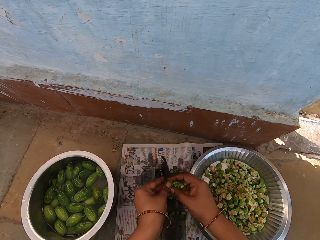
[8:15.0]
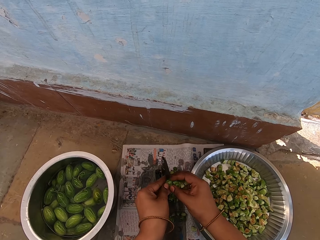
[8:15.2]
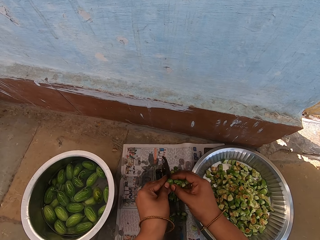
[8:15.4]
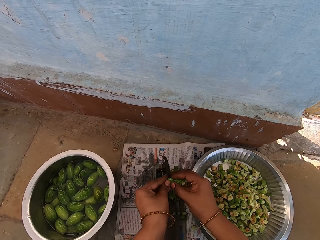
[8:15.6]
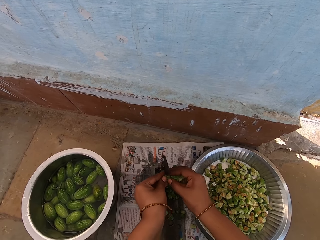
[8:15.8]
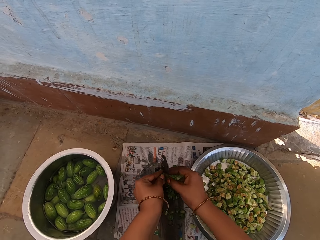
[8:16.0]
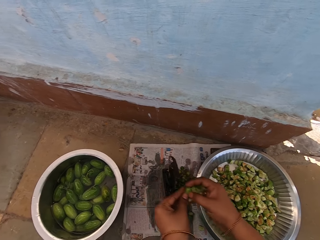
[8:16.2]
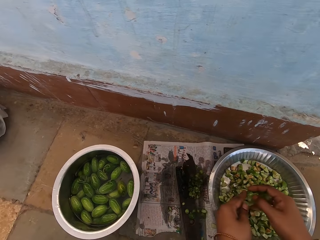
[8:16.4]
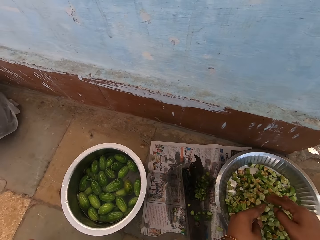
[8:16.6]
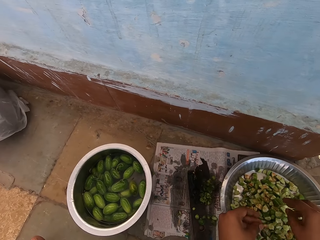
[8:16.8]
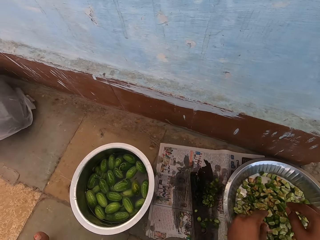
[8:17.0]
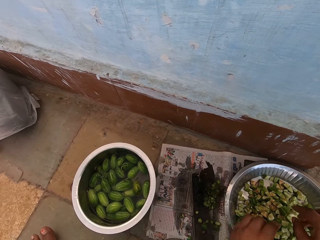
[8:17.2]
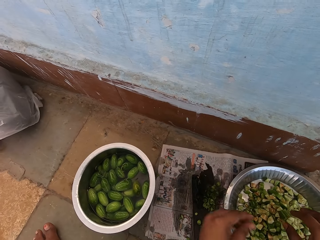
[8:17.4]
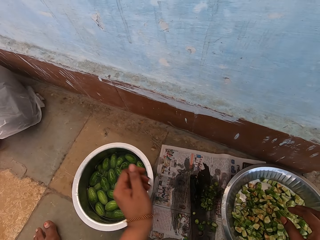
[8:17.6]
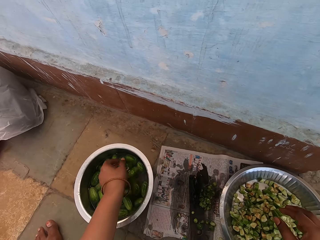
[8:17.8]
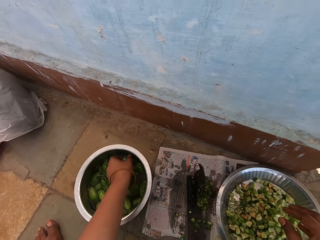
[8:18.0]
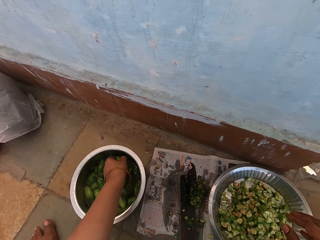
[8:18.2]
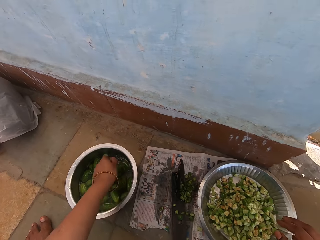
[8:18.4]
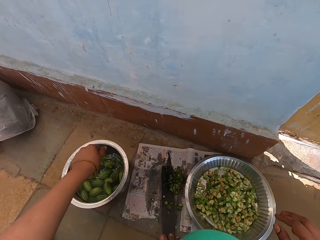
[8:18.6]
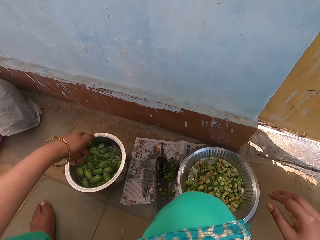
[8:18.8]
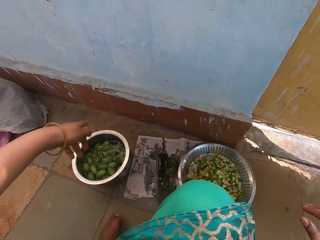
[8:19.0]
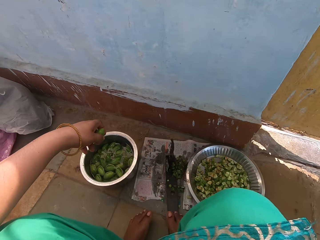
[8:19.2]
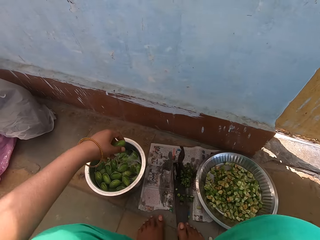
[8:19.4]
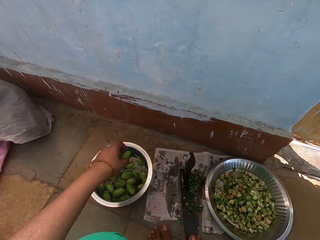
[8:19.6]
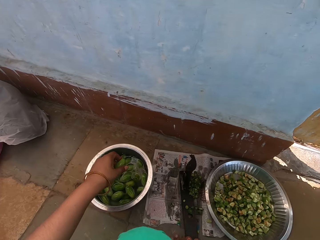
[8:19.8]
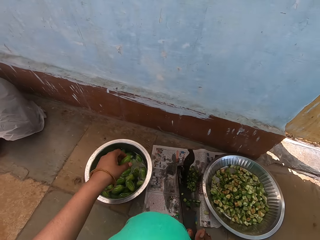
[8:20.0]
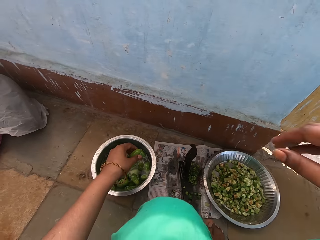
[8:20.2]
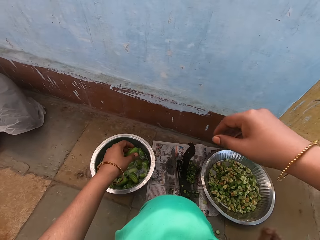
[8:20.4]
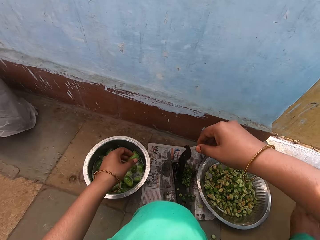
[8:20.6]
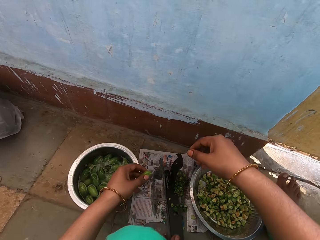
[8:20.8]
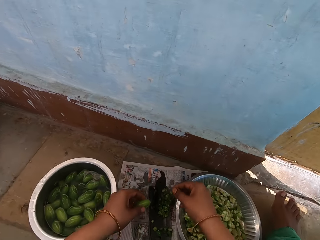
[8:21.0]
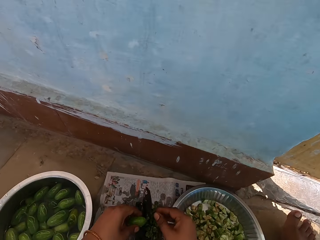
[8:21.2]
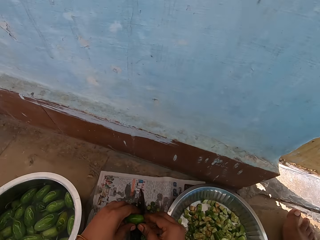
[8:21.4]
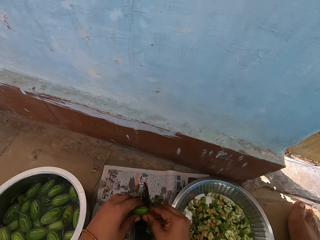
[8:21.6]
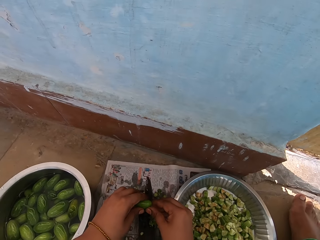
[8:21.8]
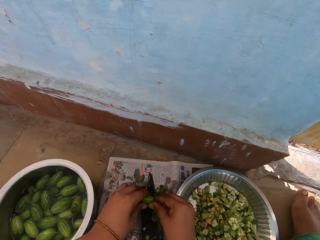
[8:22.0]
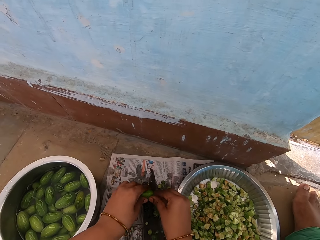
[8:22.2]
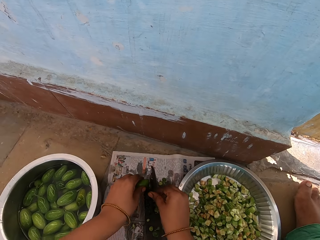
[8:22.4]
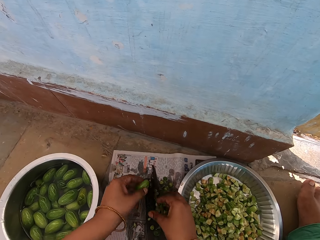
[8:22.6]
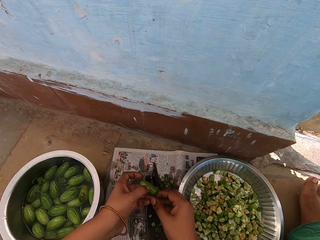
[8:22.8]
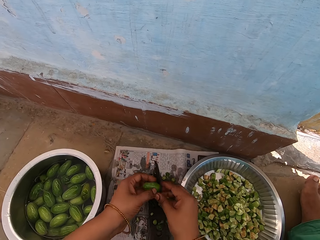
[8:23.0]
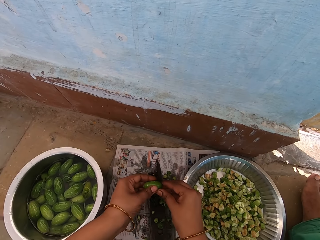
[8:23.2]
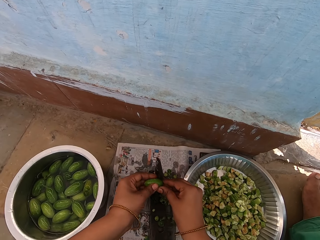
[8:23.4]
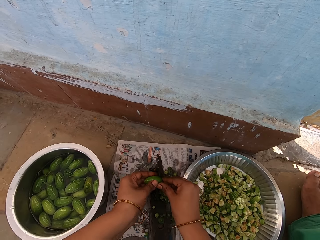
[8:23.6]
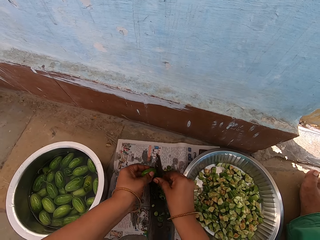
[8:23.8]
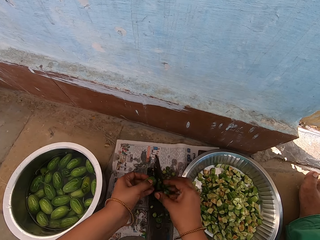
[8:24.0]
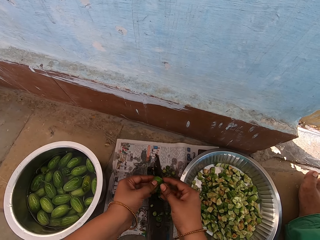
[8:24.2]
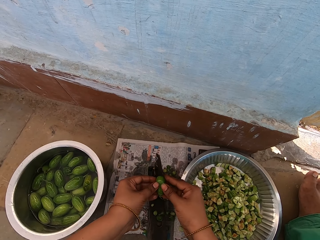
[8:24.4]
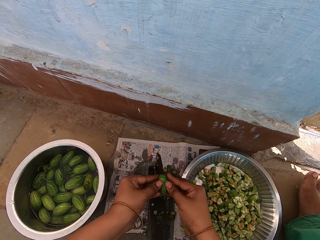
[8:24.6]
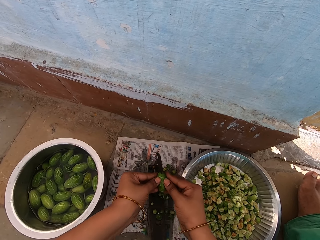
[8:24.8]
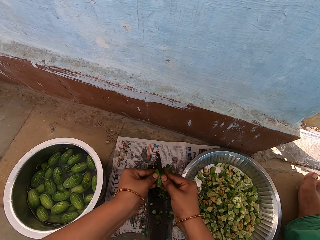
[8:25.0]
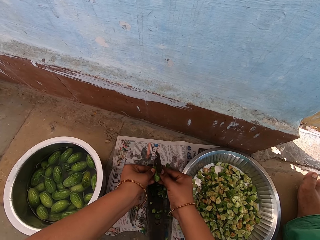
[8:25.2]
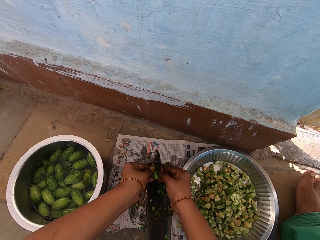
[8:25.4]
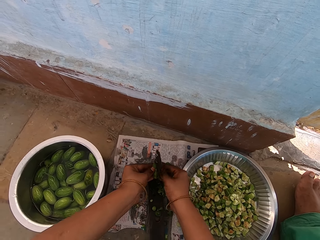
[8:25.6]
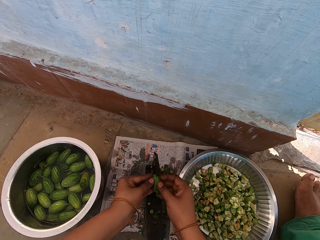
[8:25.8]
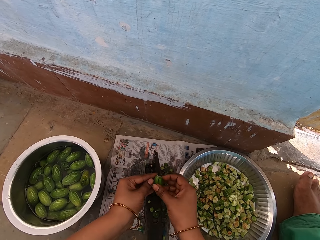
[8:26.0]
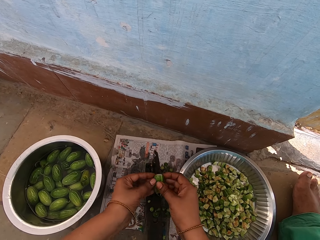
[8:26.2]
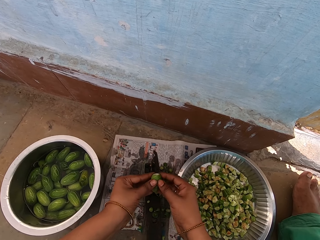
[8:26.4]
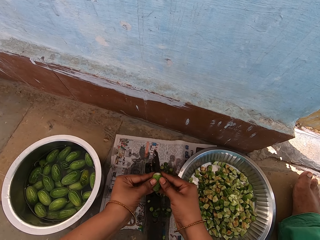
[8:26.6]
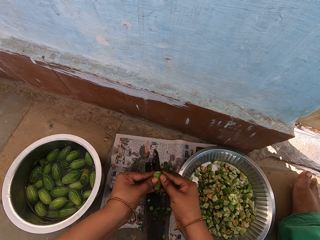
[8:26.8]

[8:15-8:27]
The camera wearer pours the squash pieces in the tray. They pick the vegetable from the cooking pot. They shake the vegetable. They pass the squash through the blade.

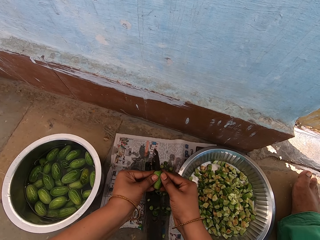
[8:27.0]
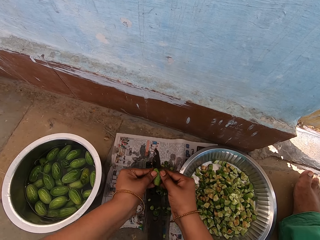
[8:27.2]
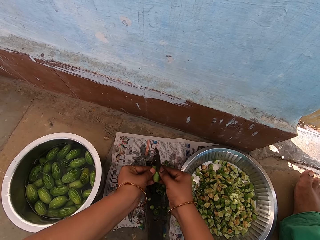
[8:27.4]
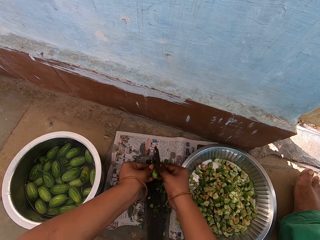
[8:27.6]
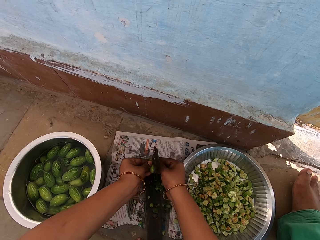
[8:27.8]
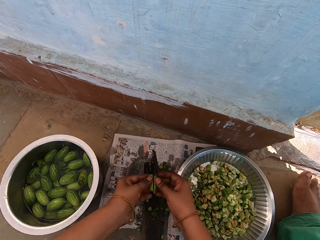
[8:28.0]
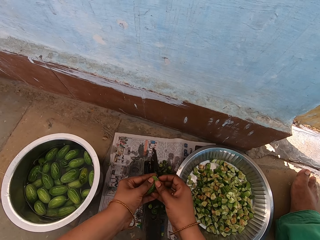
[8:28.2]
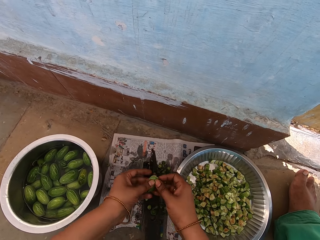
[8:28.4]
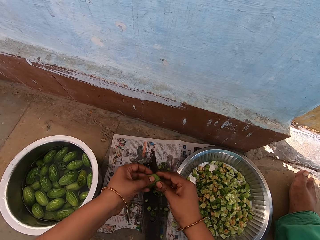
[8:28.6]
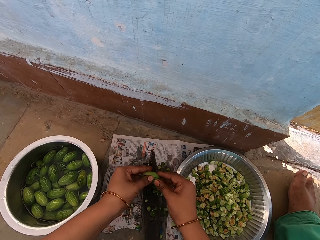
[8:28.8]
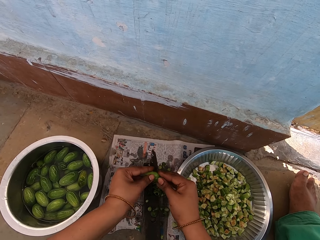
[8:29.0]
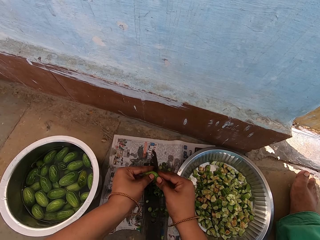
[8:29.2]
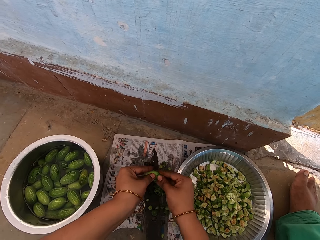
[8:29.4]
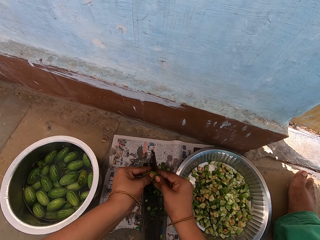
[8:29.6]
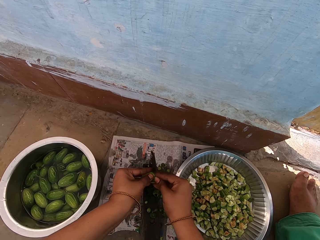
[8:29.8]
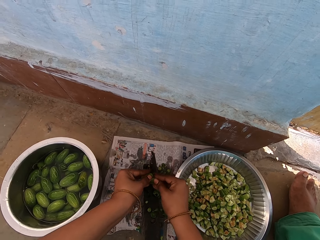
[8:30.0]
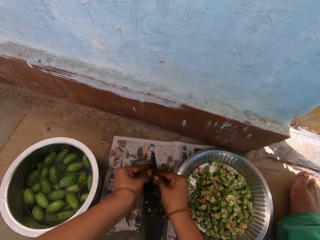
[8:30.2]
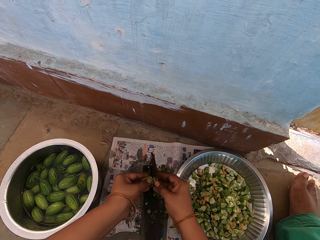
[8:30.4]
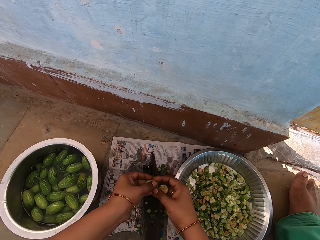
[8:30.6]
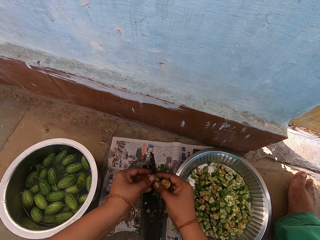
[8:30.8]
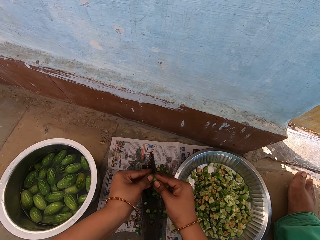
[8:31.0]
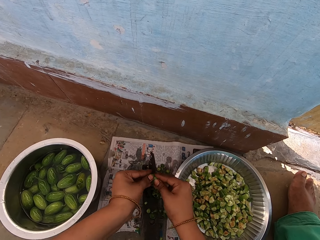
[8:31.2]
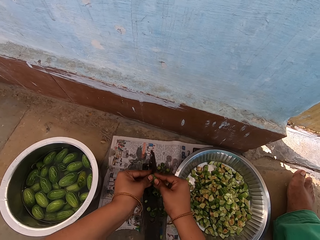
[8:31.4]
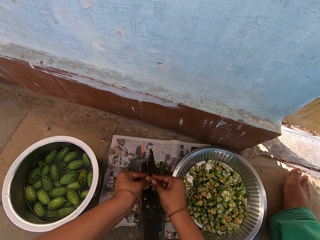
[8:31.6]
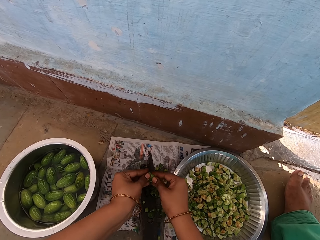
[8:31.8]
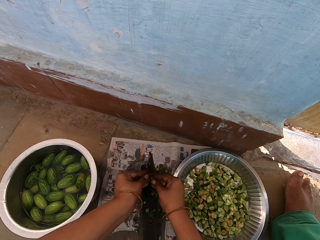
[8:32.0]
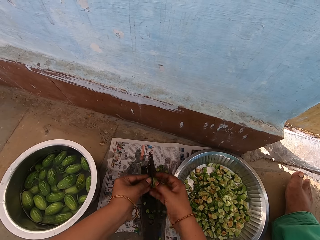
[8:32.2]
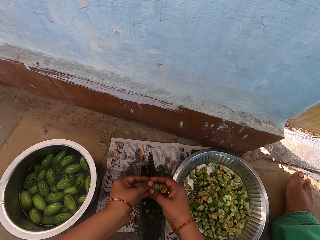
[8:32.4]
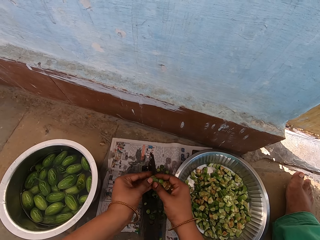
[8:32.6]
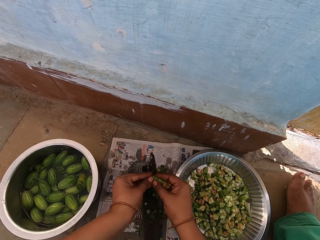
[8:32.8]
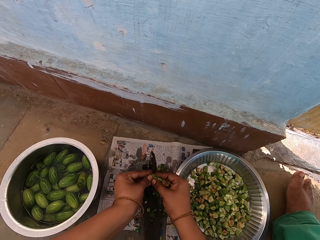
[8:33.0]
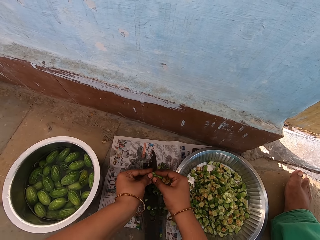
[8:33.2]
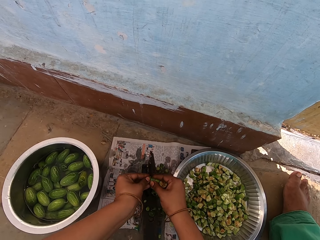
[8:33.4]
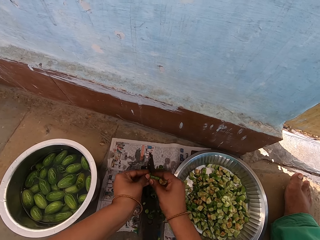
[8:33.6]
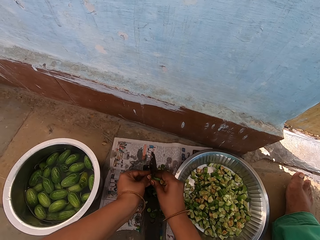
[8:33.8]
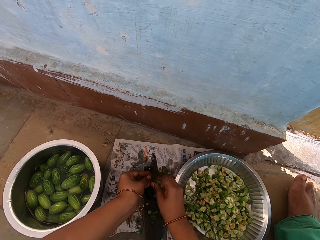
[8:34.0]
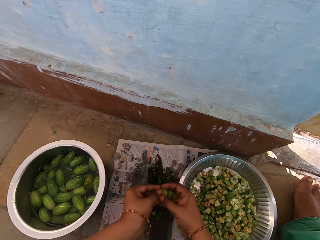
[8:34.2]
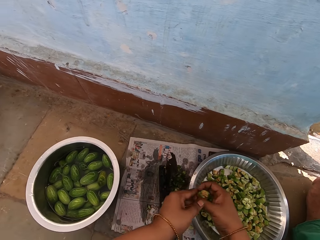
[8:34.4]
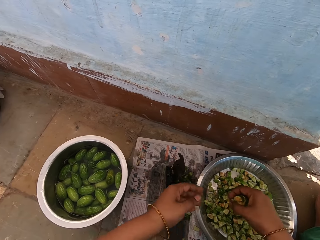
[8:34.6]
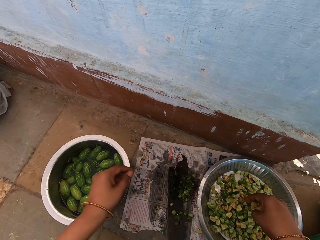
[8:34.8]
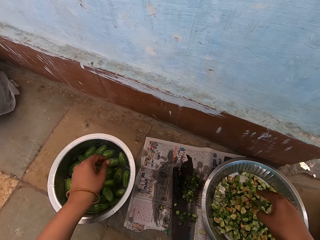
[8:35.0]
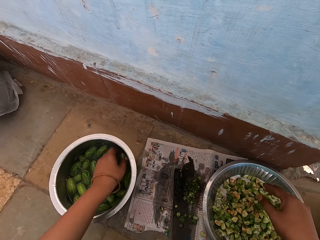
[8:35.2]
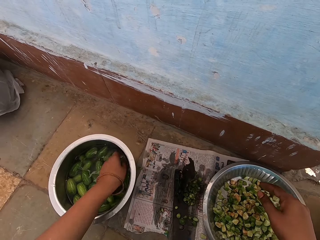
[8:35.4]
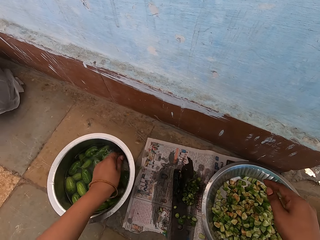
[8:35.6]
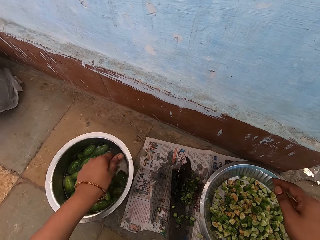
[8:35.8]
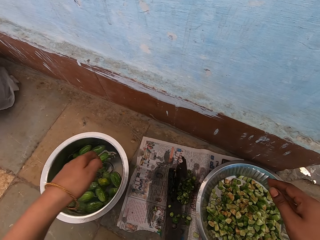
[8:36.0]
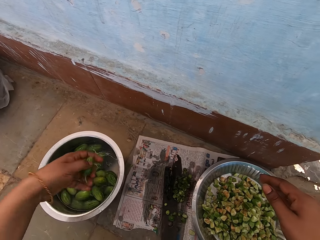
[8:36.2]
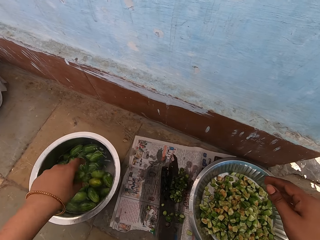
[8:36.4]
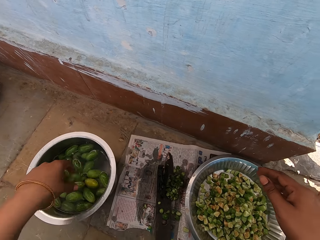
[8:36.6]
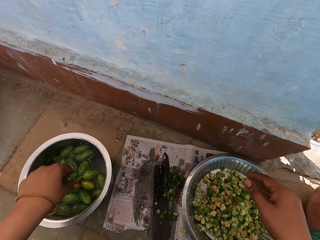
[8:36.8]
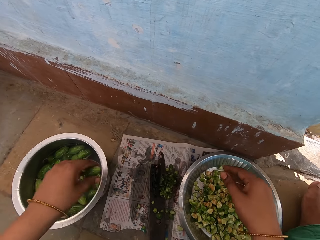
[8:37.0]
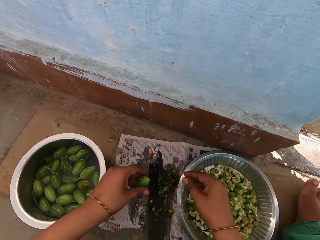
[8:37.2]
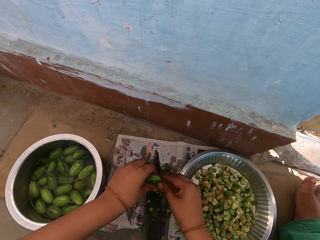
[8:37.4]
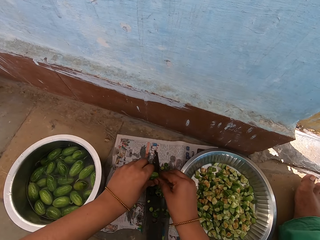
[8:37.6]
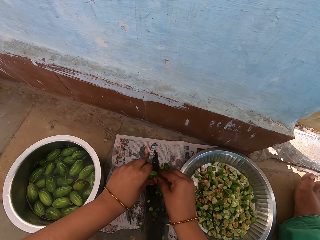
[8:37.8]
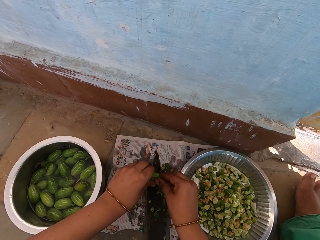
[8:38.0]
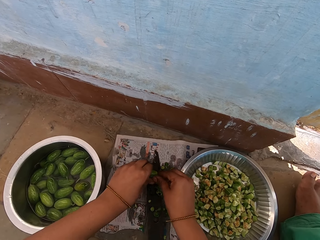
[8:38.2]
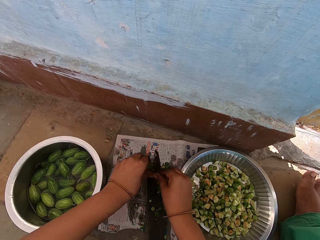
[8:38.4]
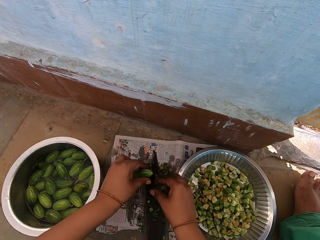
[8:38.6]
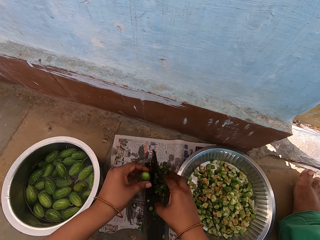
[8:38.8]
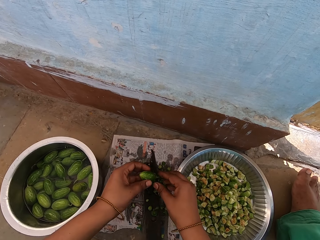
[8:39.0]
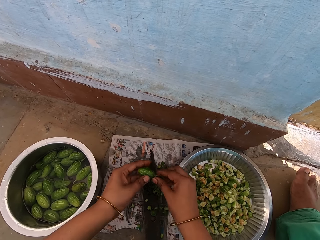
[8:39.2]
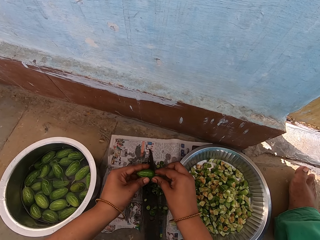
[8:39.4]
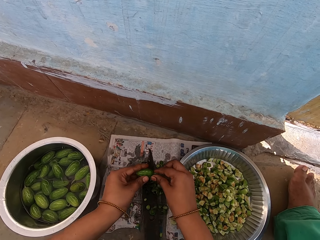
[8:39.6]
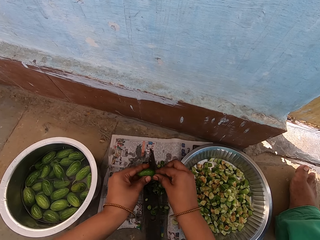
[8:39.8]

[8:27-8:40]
The camera wearer pours the squash pieces in the tray. They wash a squash in the pot. They pick the vegetable from the cooking pot. They shake off water from the squash. They pass the squash through the blade.
